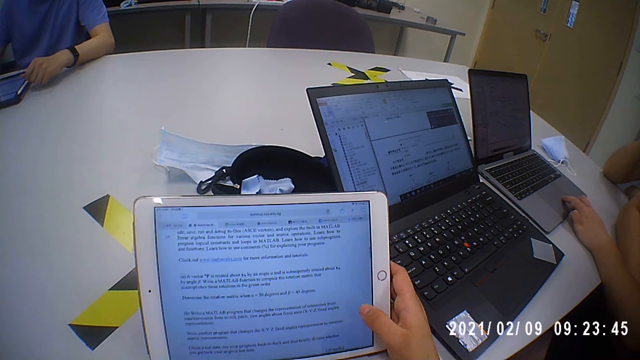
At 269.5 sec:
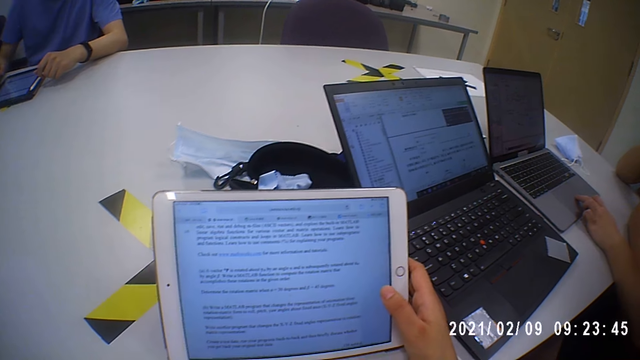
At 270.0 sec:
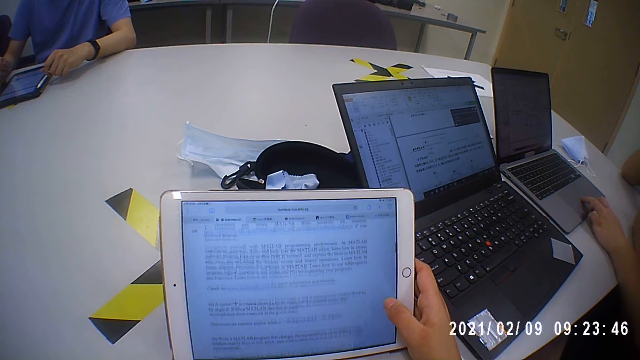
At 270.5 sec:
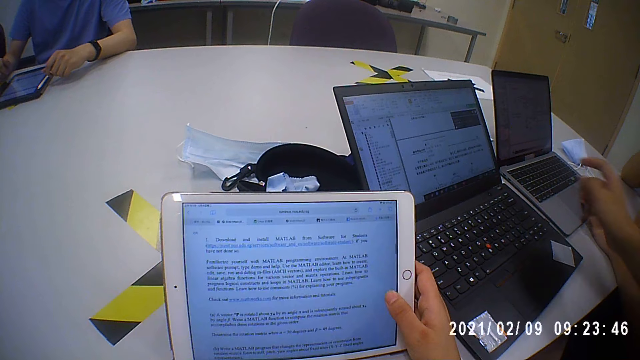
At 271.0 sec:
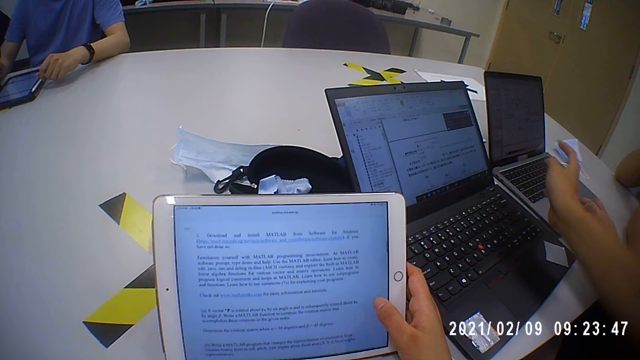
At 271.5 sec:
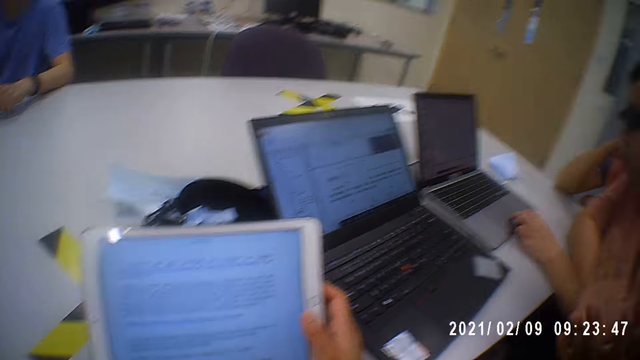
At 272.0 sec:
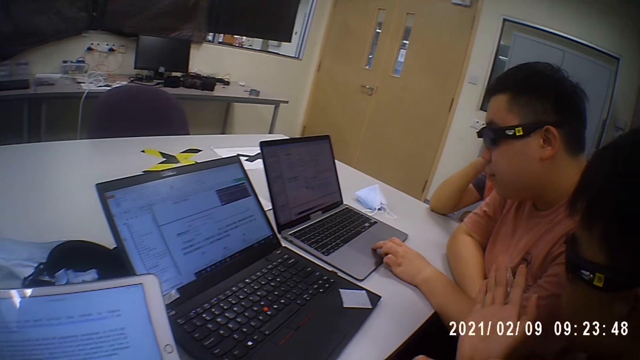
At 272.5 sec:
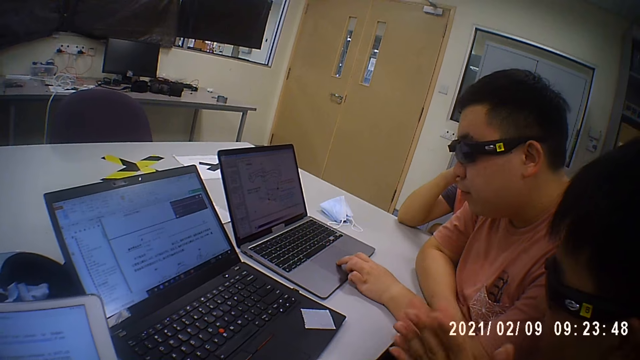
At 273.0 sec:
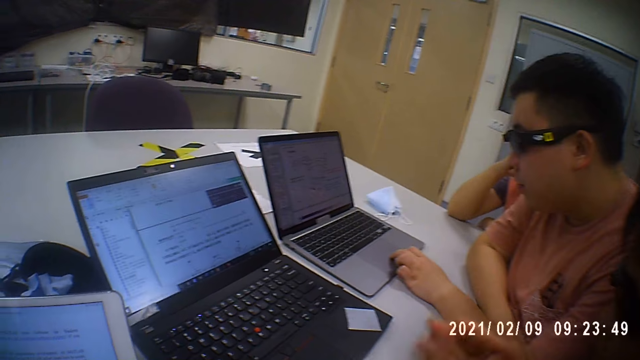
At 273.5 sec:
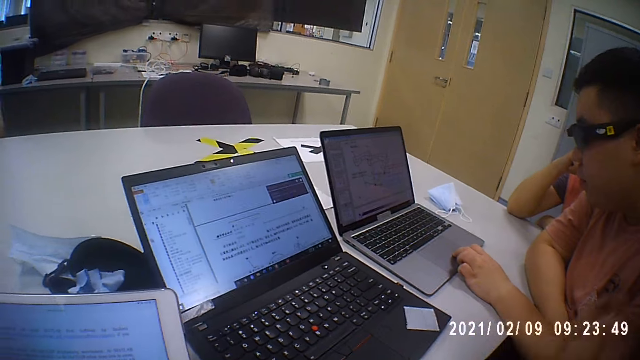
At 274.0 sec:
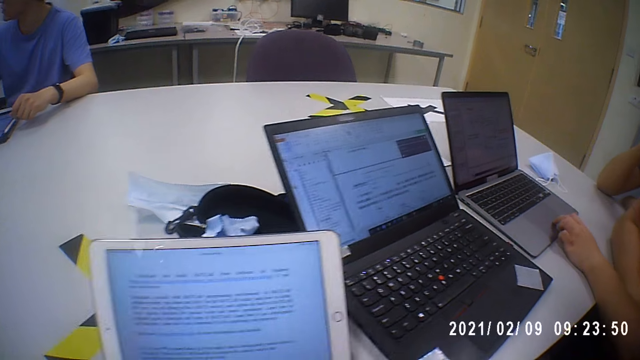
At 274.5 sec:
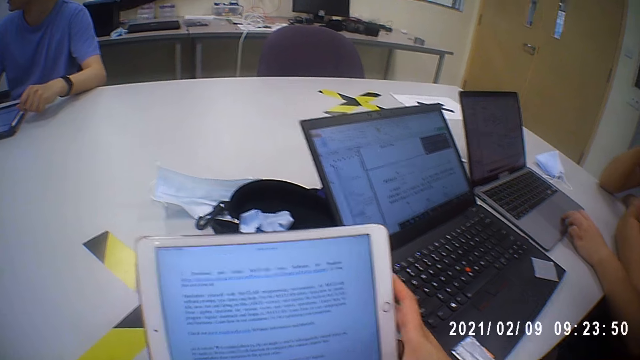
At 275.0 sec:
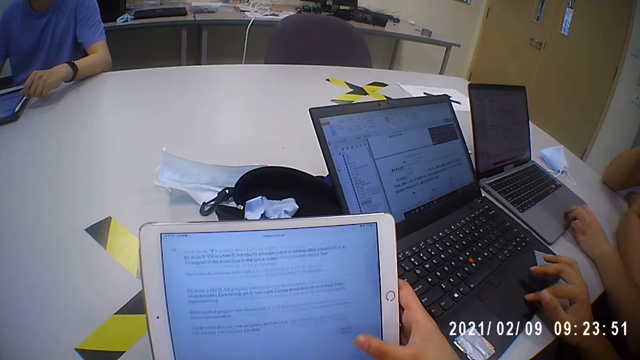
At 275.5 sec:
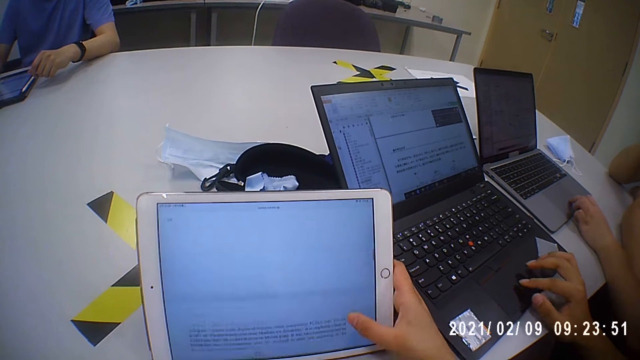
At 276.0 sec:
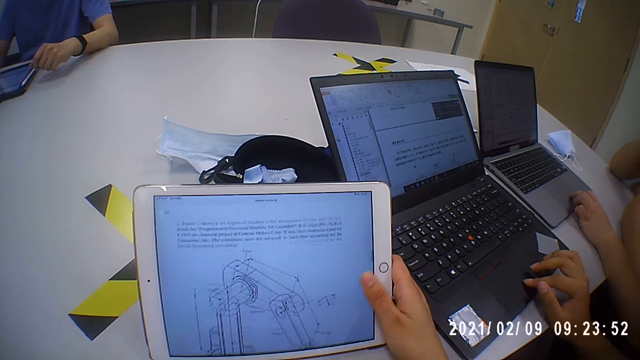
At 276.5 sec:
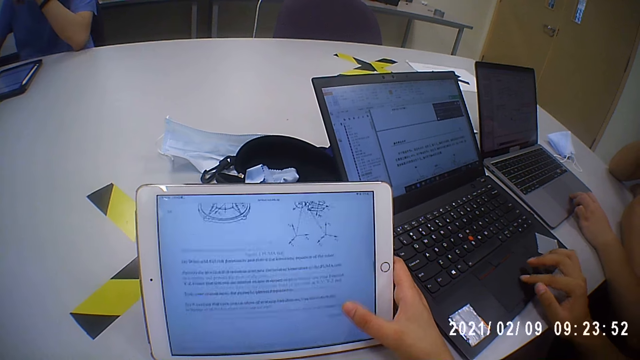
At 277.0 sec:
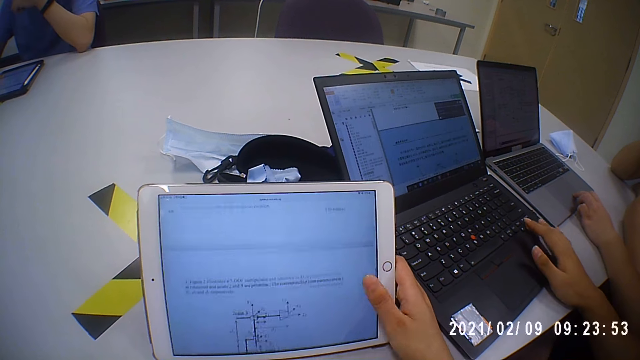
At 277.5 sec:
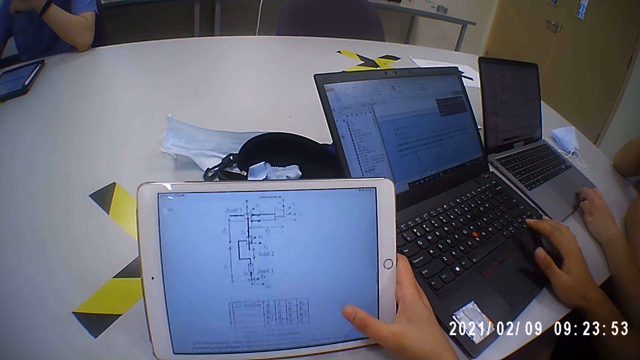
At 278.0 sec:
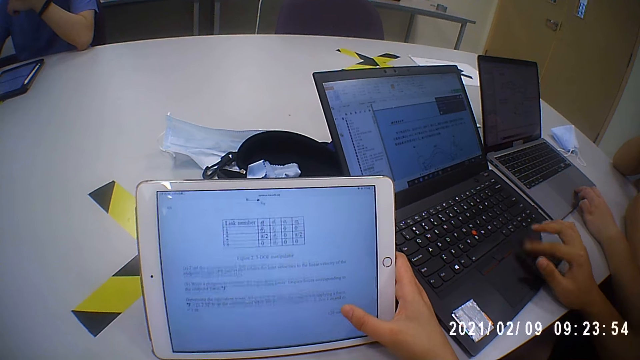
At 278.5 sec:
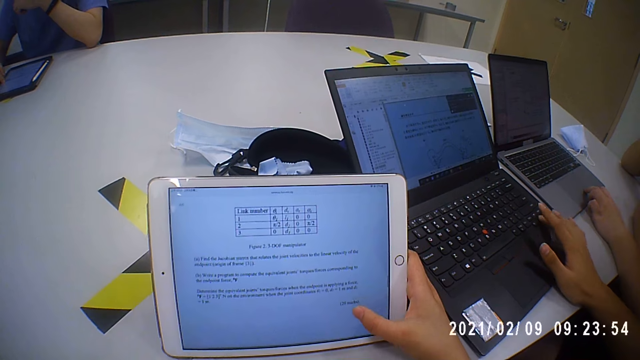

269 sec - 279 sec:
A lady points on the monitor. A man points at the laptop. Another man operates the laptop. The lady scrolls the laptop. The camera wearer operates the tablet. The first man operates the laptop.

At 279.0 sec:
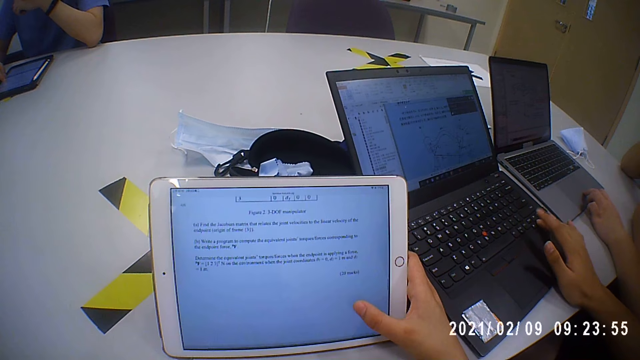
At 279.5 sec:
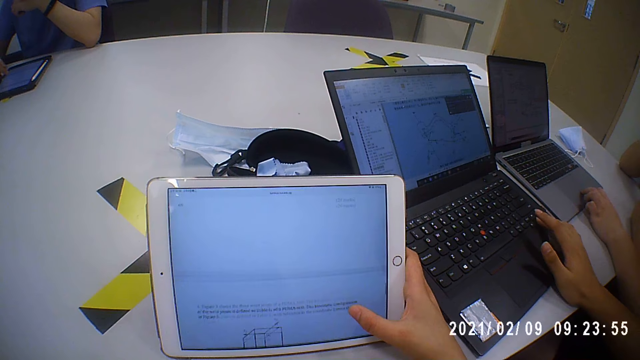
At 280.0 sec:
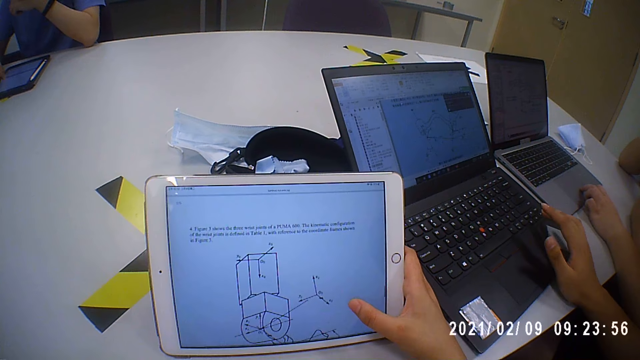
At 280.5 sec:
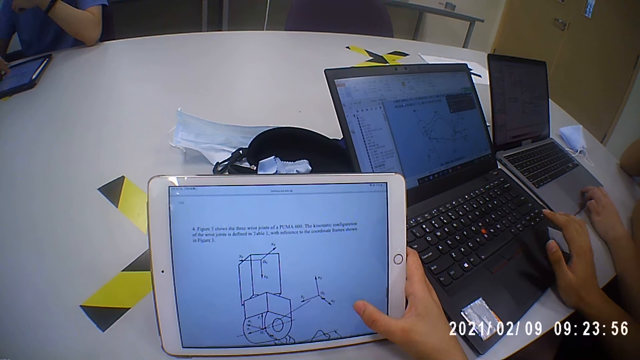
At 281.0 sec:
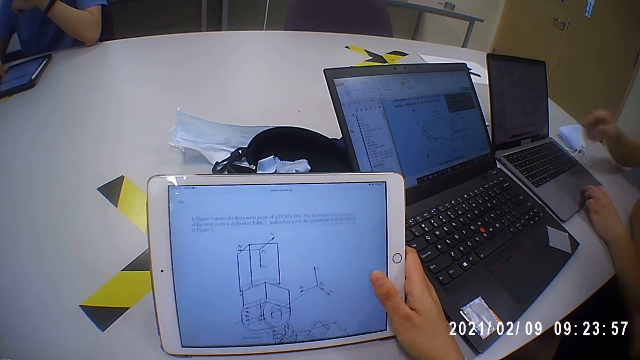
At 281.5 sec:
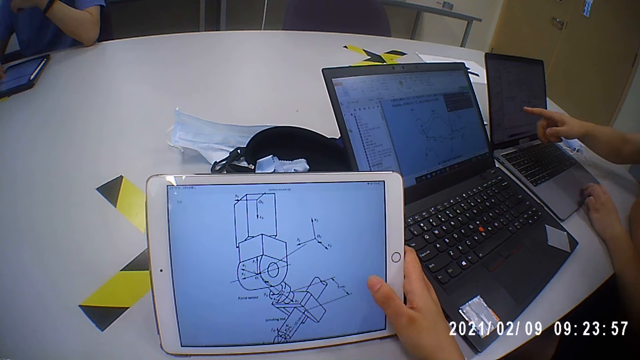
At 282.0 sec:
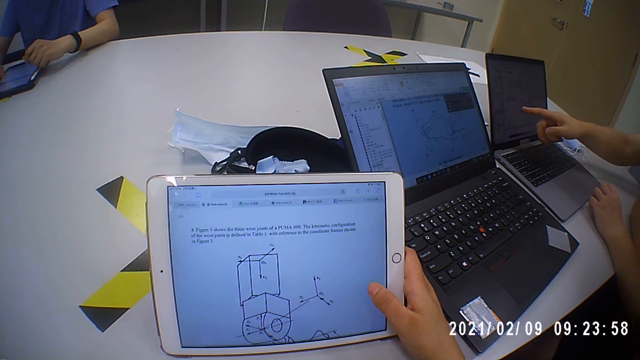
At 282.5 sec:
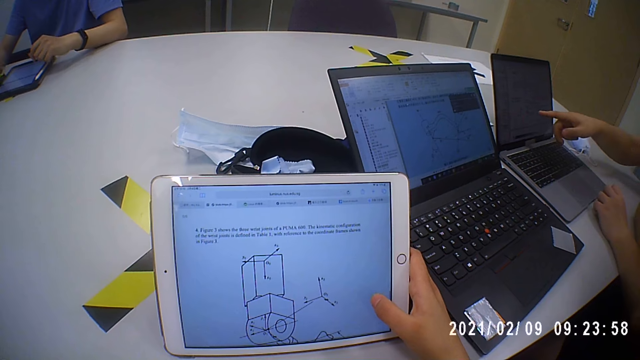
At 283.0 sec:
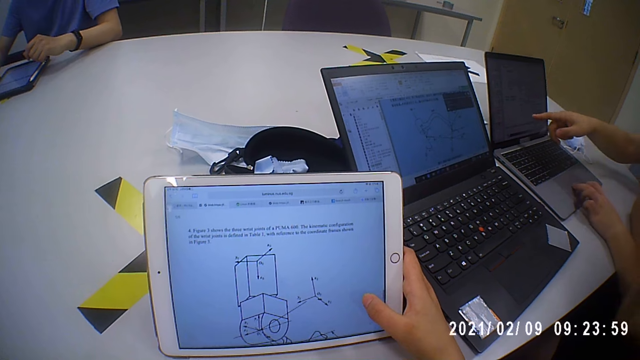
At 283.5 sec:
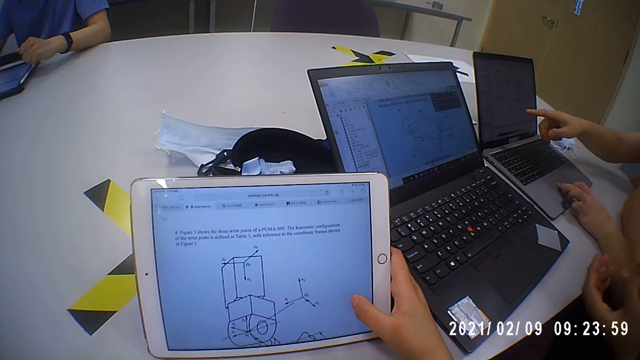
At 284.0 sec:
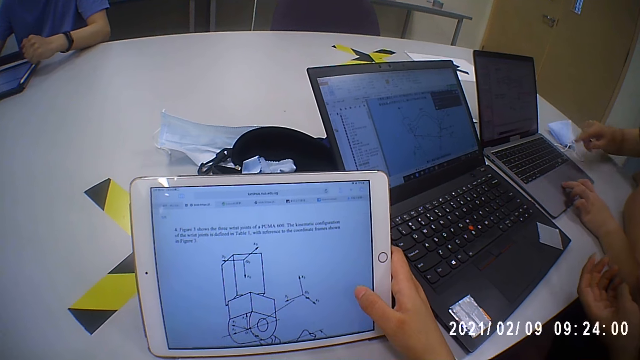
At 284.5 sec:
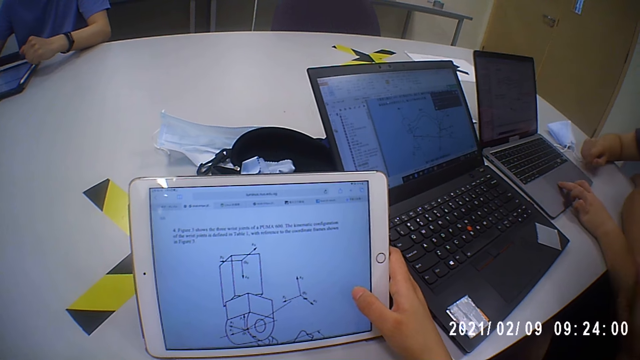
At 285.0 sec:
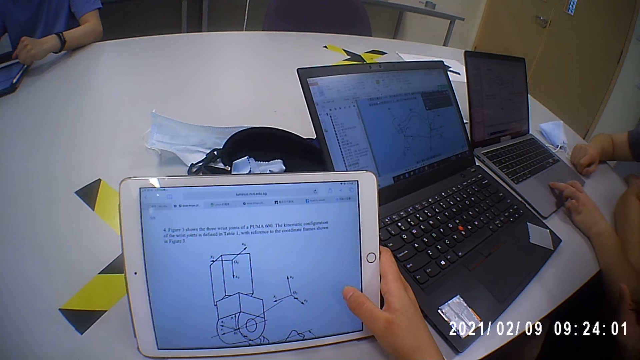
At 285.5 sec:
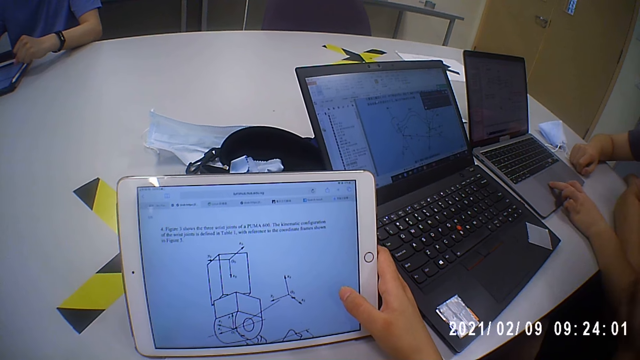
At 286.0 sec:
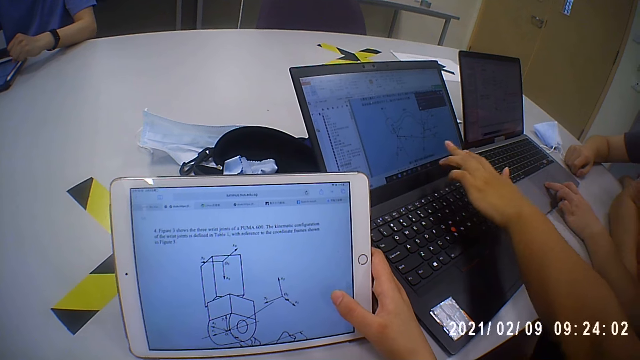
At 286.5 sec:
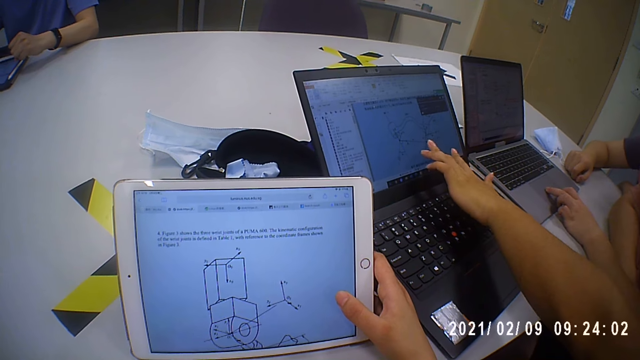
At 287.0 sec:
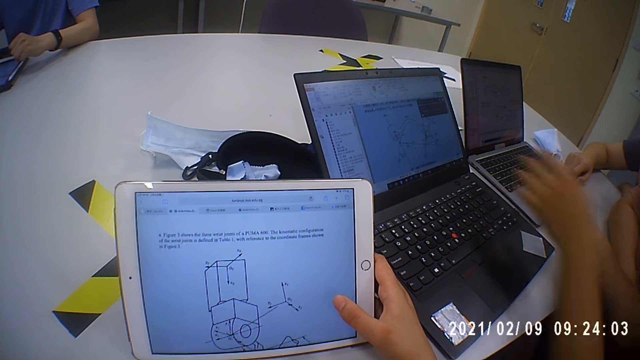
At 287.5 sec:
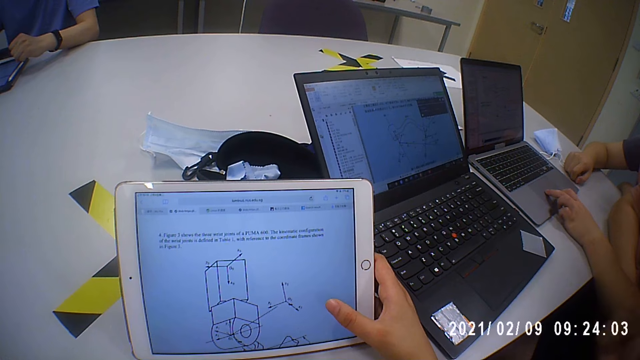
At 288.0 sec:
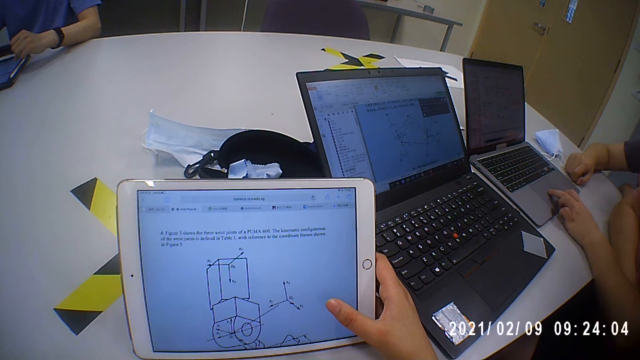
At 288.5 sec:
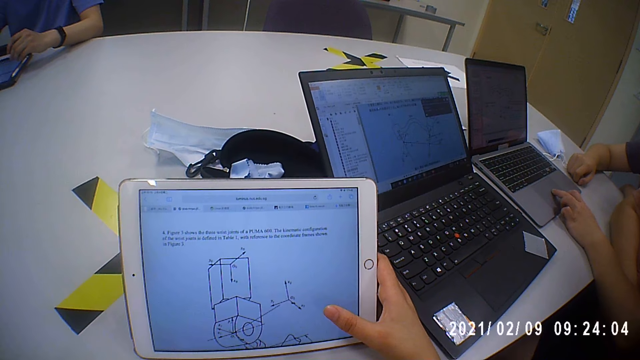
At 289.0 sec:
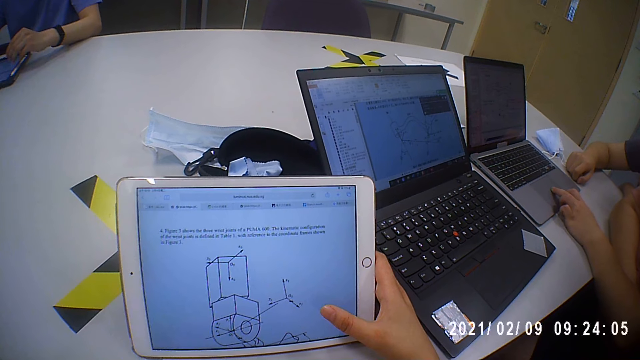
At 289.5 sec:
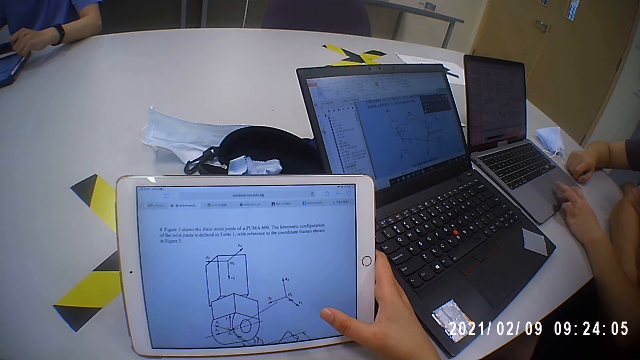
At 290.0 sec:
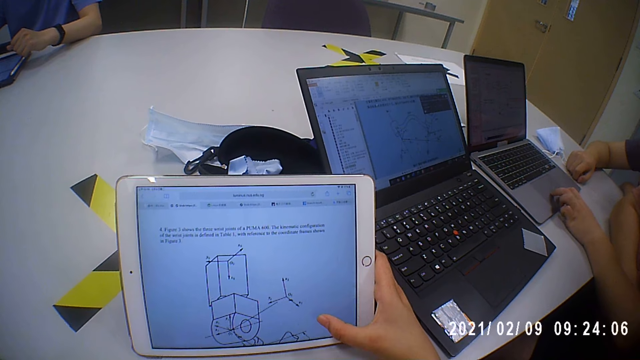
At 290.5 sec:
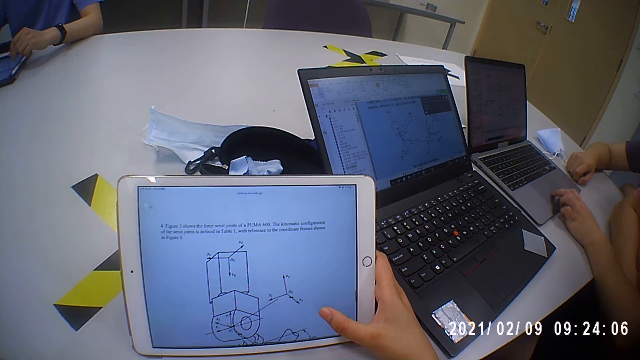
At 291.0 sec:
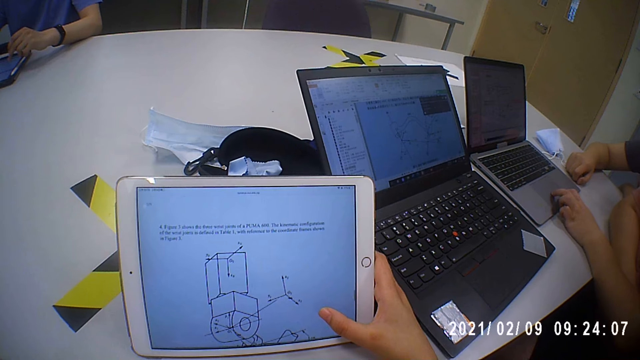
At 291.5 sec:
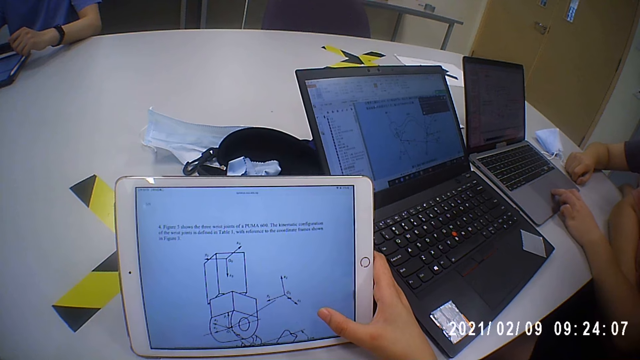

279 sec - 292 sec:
A lady points on the monitor. A man points at the laptop. Another man operates the laptop. He operates the laptop again. Another man moves the hand.
